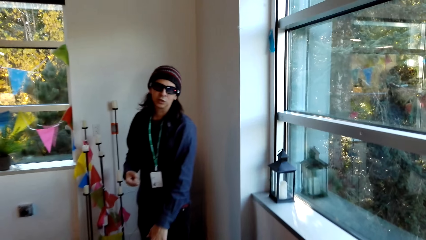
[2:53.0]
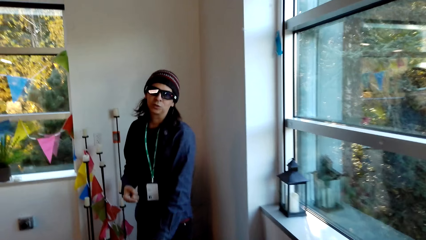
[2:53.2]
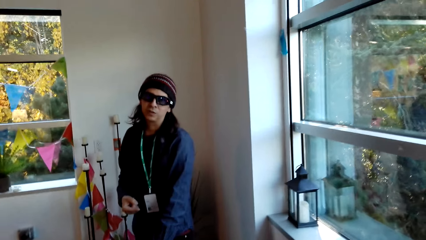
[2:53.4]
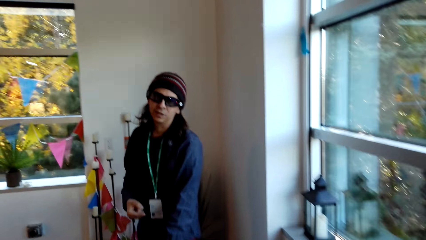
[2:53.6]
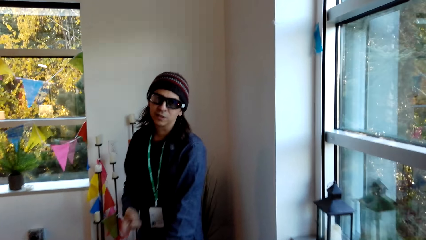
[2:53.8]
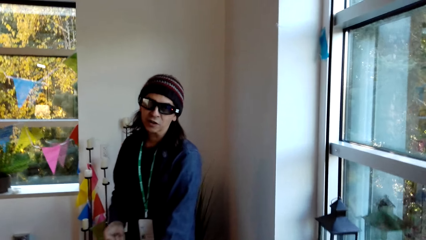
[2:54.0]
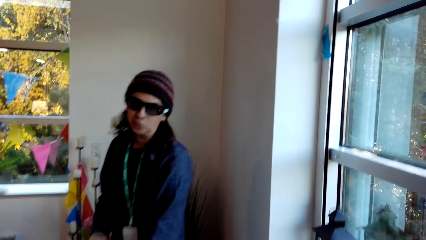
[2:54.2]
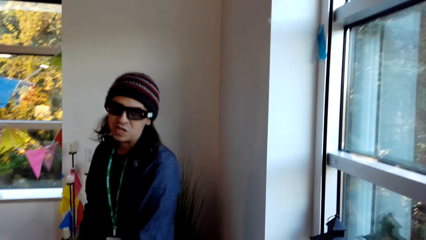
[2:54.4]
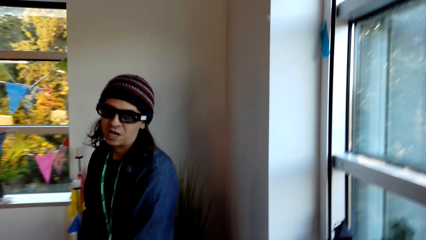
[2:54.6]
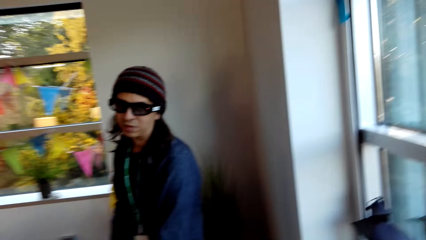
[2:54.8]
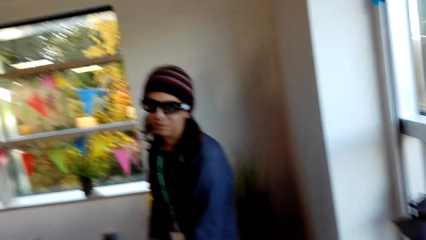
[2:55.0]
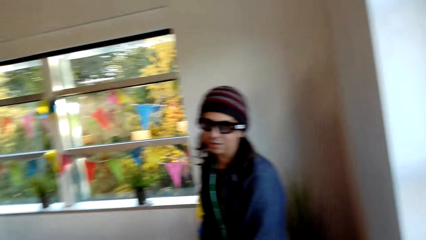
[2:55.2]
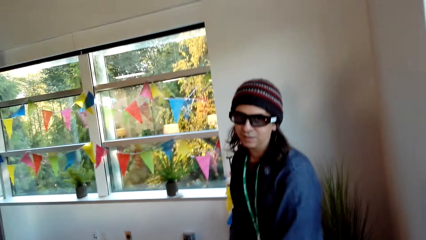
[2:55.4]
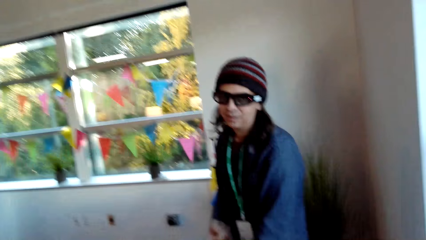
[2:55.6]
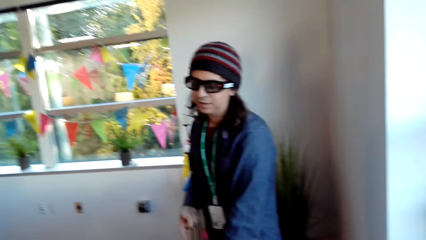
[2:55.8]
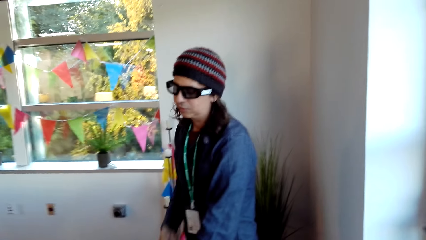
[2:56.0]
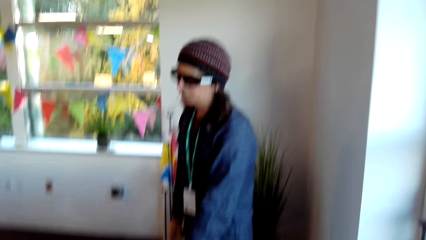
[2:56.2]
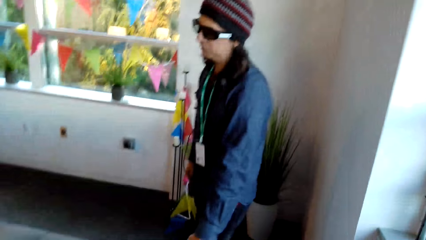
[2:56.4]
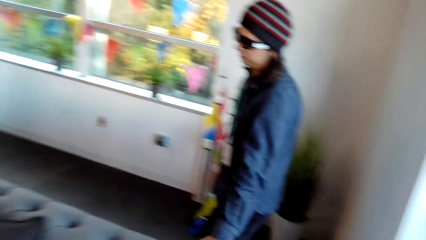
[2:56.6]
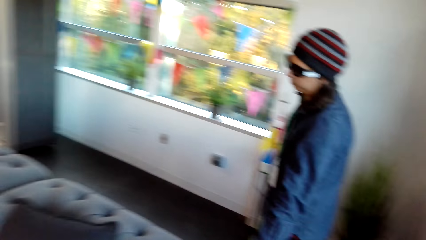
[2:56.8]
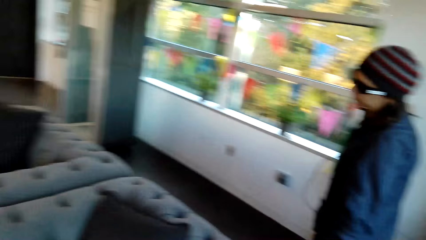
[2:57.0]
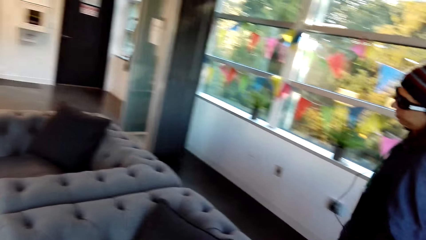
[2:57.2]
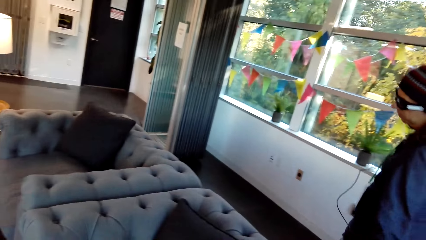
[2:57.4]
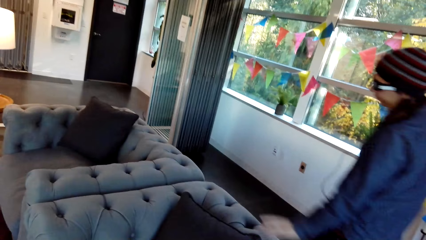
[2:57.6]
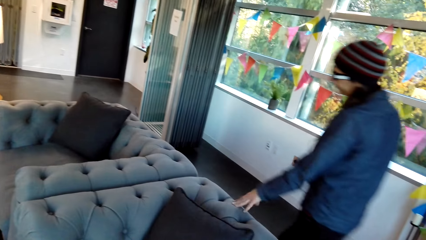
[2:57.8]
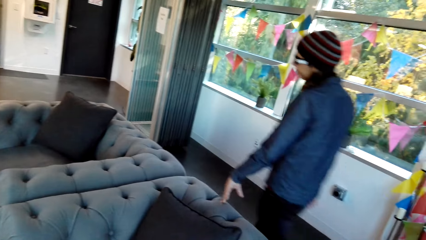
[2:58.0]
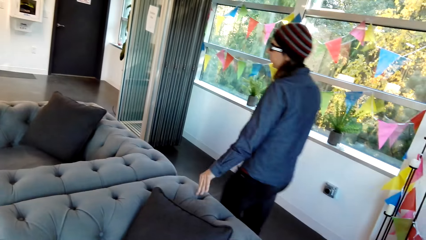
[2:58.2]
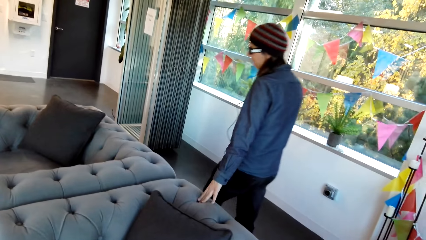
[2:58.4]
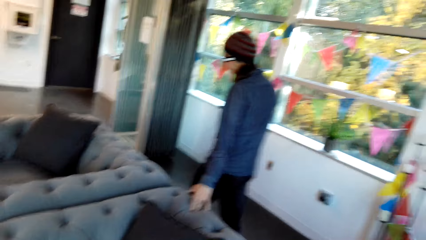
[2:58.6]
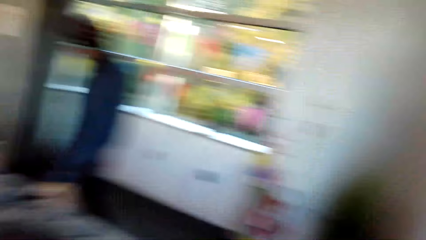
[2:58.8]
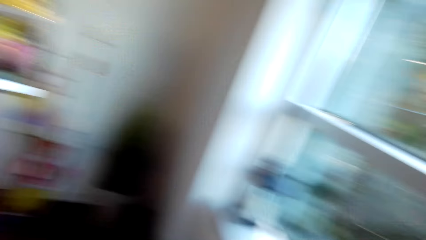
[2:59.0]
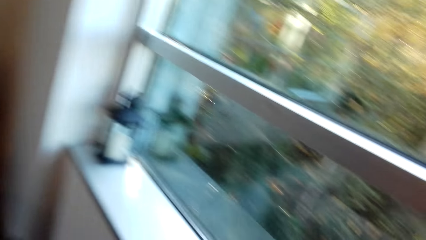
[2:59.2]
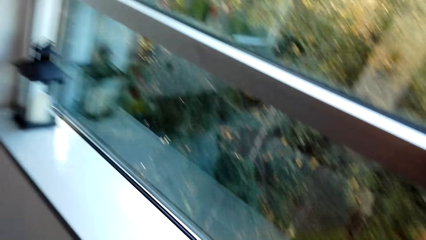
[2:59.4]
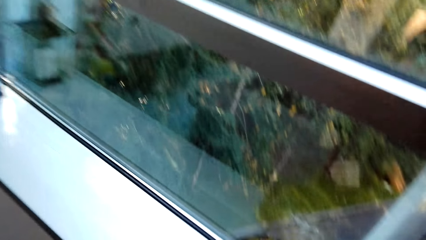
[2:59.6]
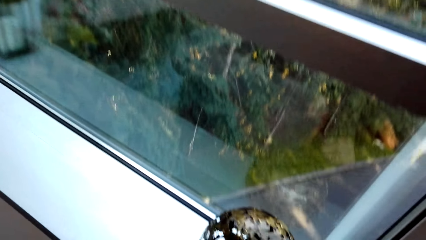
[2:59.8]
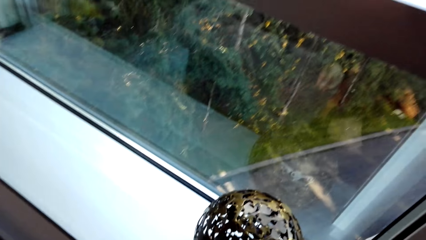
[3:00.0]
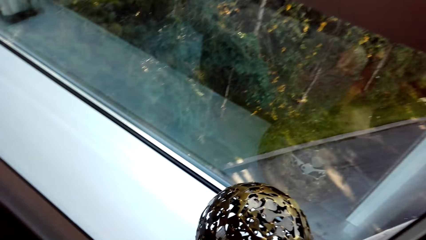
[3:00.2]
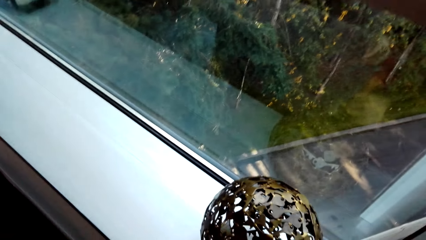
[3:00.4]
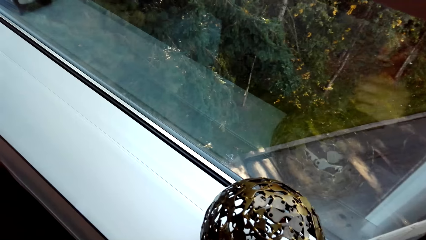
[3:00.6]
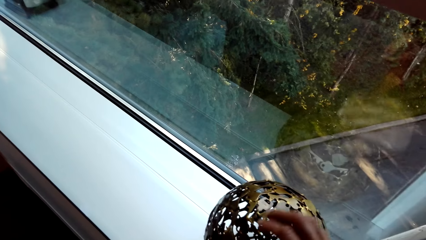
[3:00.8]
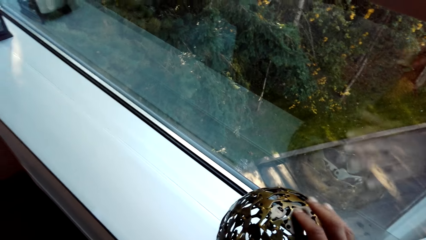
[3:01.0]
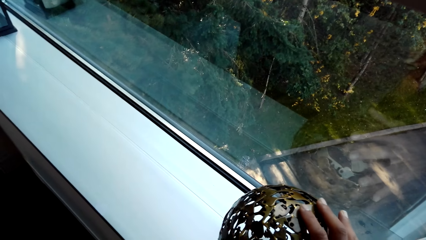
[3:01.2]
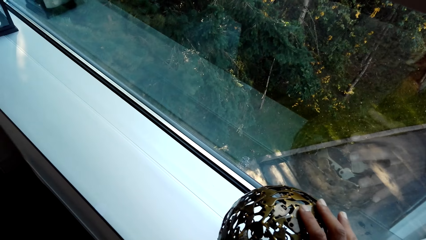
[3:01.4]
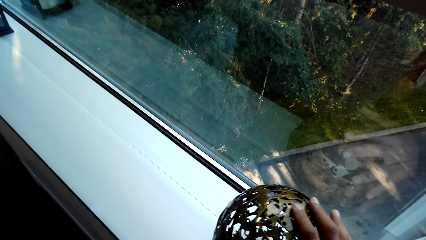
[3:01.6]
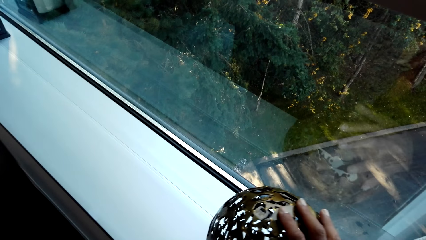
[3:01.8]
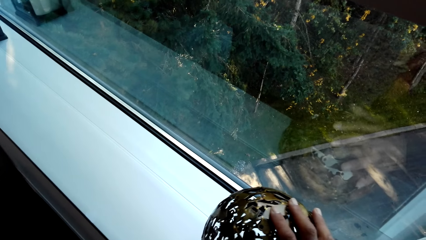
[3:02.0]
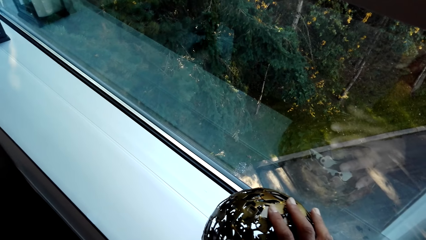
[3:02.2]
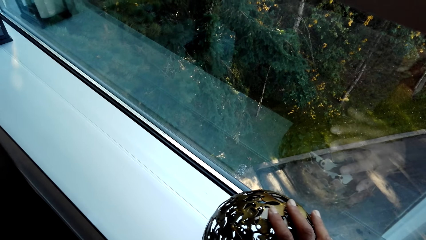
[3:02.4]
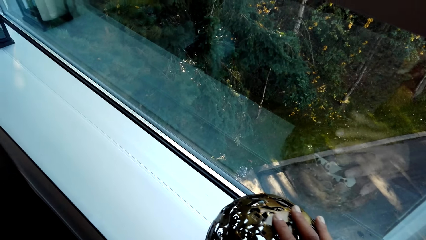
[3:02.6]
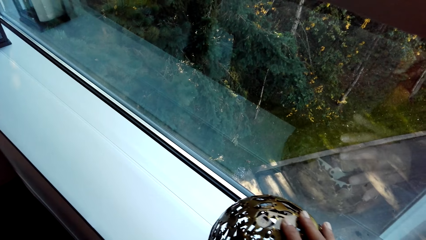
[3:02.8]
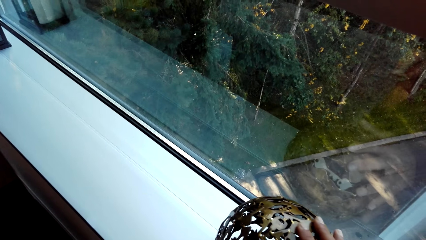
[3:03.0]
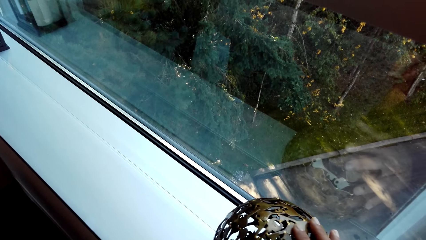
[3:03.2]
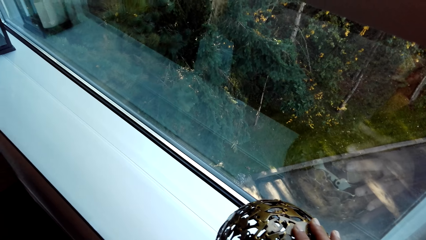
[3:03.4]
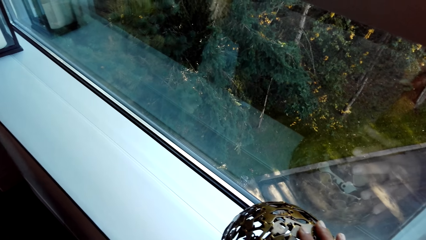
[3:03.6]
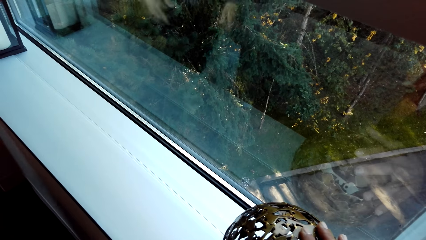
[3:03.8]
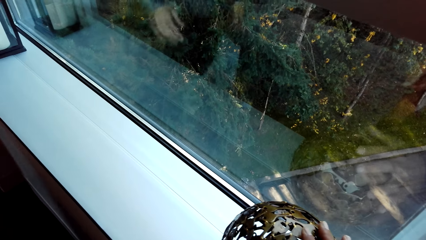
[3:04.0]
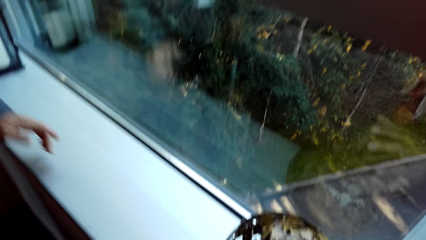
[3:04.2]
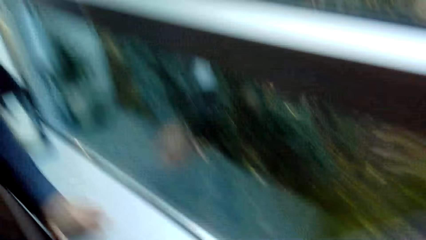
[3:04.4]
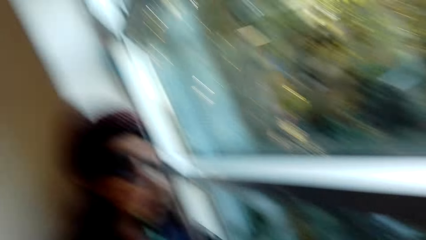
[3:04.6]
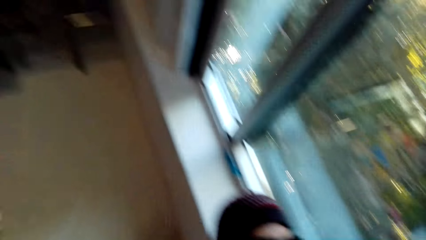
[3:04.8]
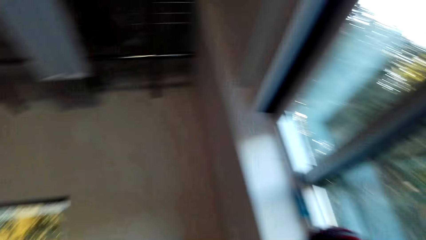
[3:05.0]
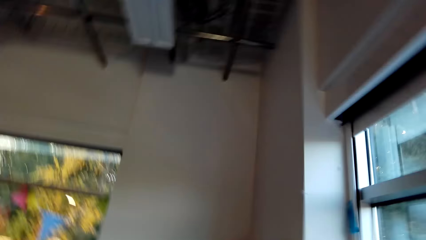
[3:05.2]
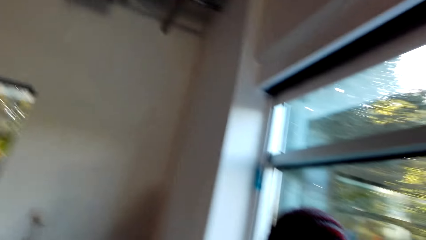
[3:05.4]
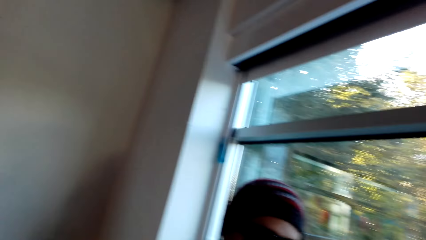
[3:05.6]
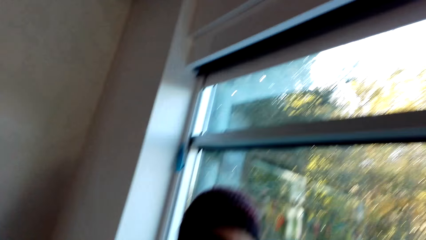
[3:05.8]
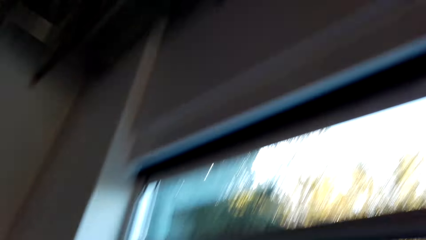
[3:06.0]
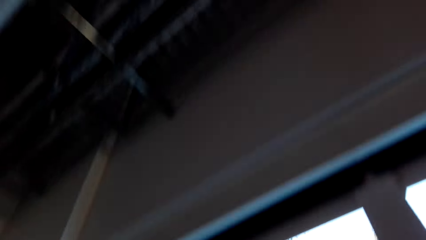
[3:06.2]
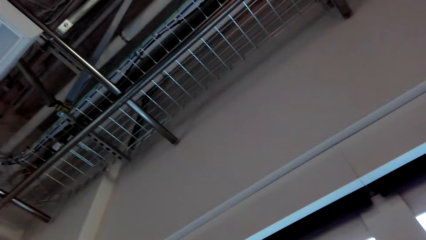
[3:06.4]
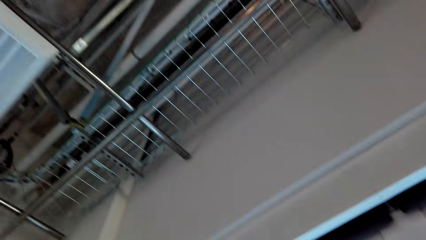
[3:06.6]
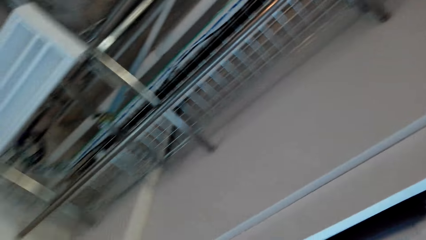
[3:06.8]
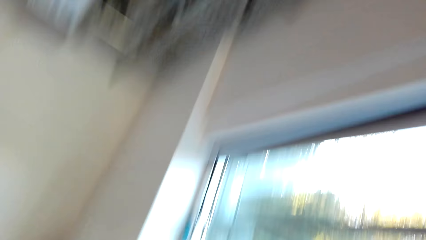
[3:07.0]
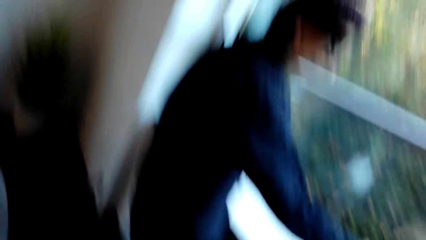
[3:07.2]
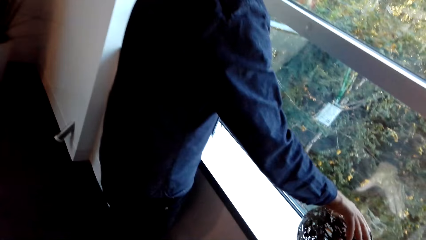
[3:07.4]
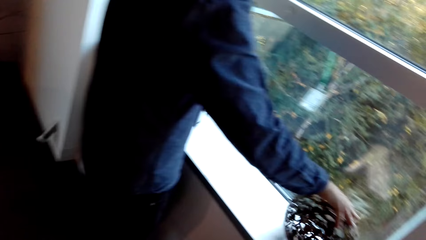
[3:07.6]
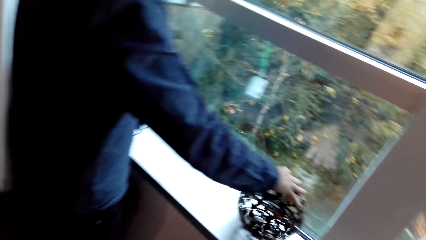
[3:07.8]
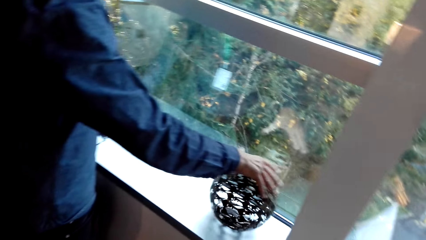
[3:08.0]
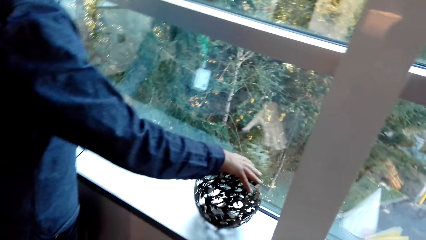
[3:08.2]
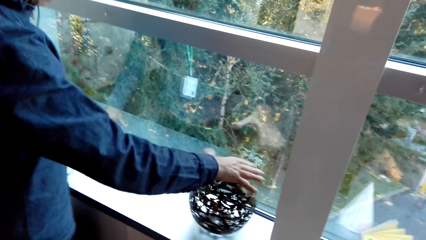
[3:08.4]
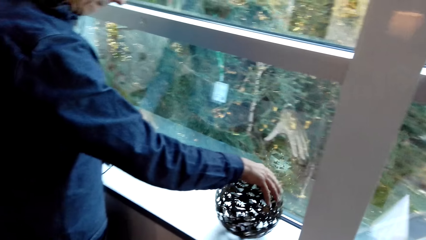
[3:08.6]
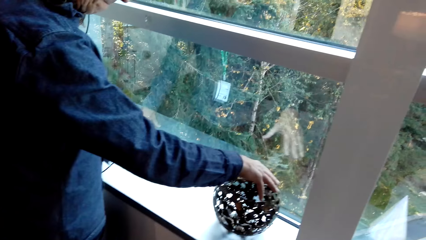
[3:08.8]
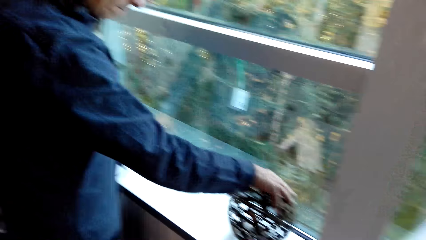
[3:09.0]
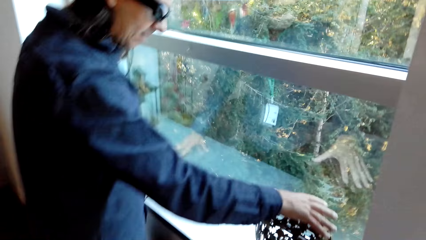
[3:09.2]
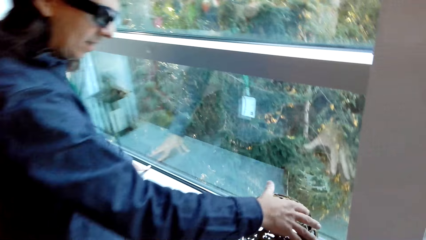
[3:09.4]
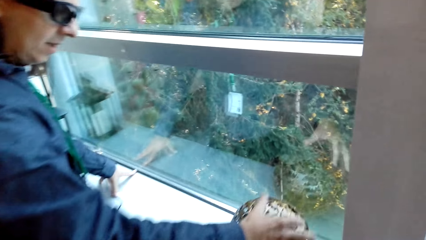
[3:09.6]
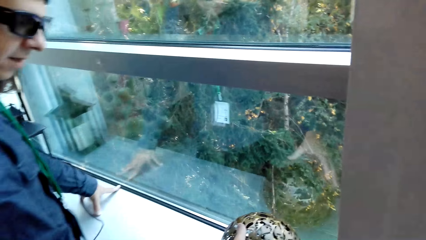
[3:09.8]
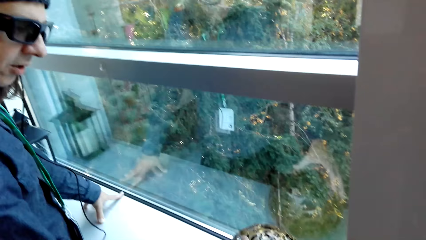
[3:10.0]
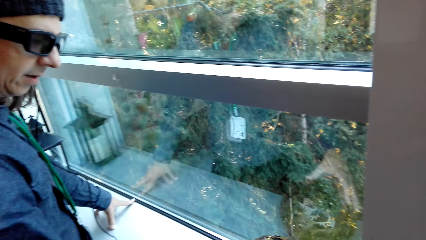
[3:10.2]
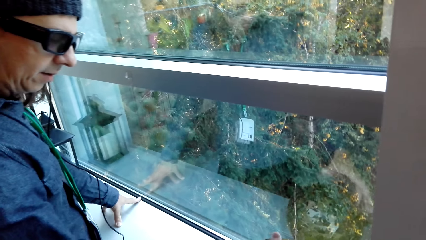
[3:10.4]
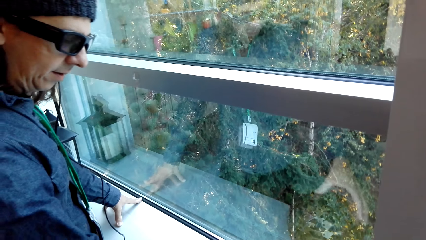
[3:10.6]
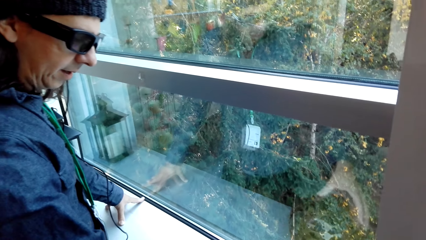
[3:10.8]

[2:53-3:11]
The person talks to the camera wearer. The camera wearer looks around the apartment. They hold a metal. They inspect a decoration. They converse with the person. They look around the apartment. The person holds the metal and inspects the decoration.
